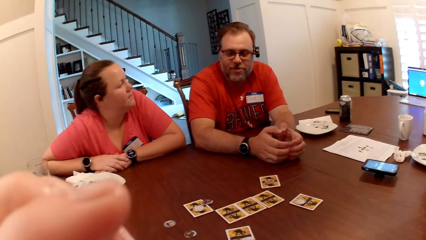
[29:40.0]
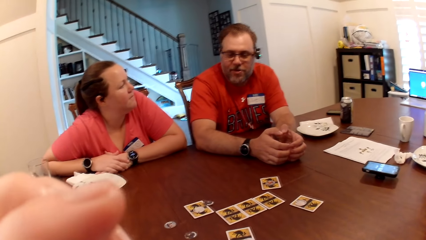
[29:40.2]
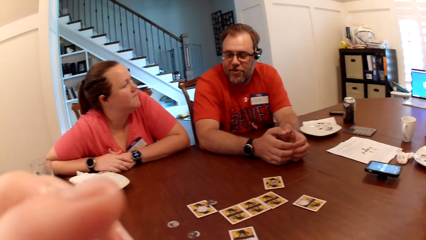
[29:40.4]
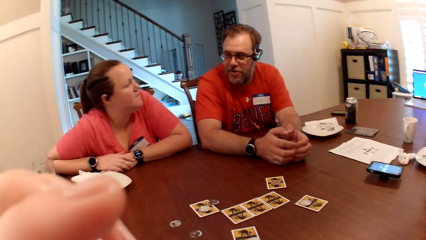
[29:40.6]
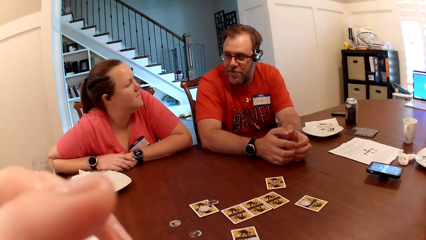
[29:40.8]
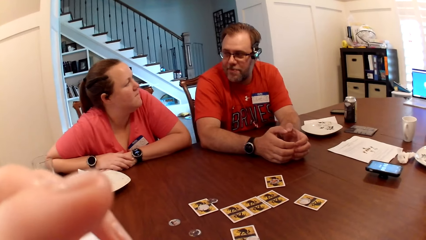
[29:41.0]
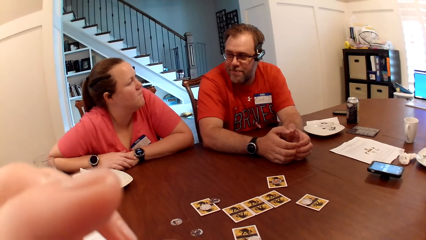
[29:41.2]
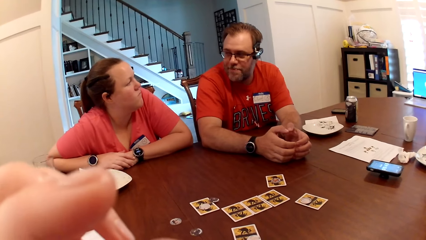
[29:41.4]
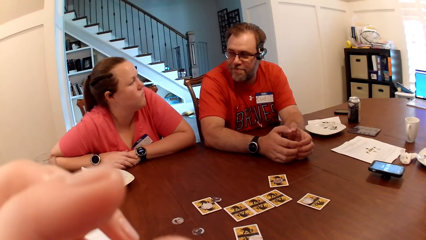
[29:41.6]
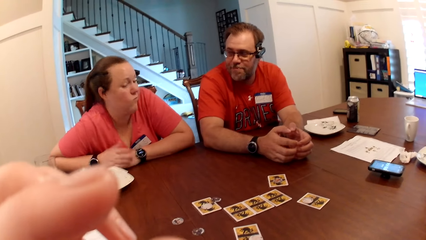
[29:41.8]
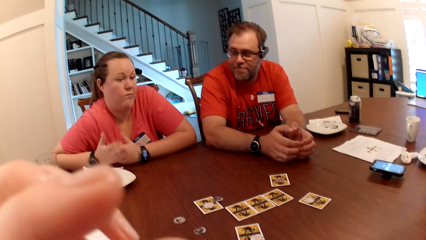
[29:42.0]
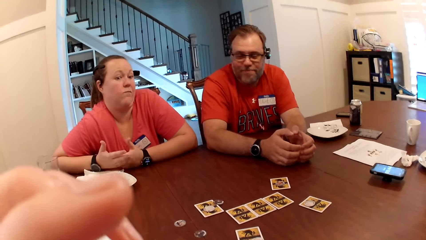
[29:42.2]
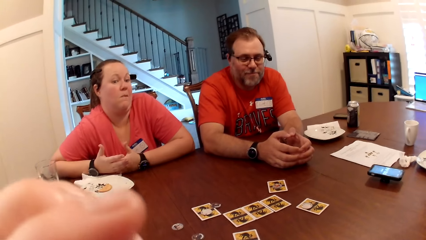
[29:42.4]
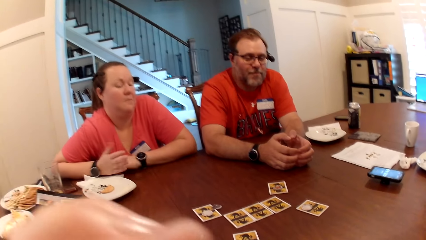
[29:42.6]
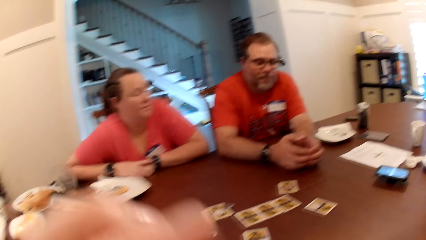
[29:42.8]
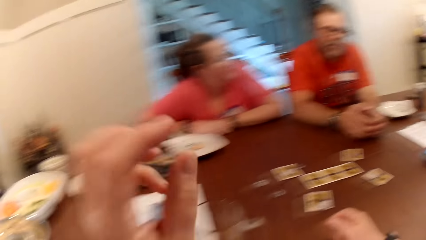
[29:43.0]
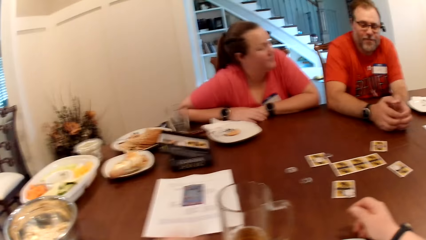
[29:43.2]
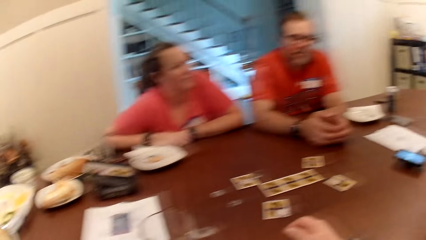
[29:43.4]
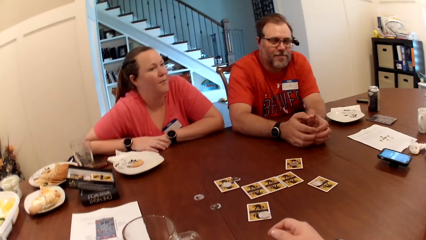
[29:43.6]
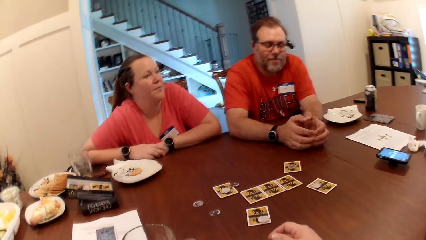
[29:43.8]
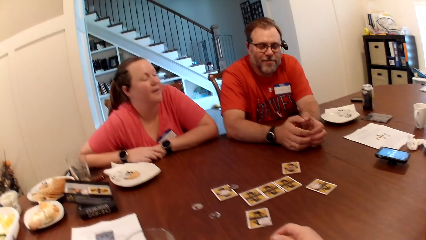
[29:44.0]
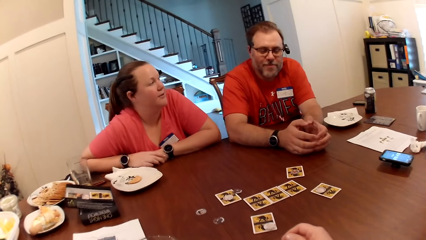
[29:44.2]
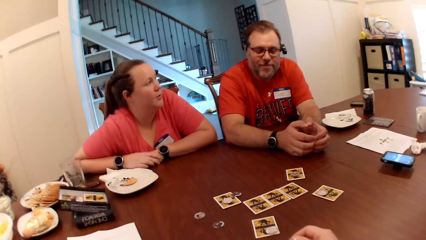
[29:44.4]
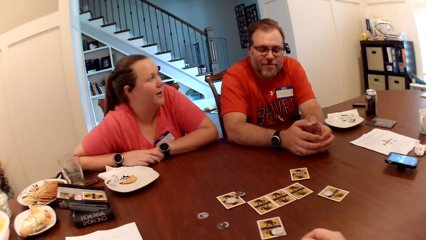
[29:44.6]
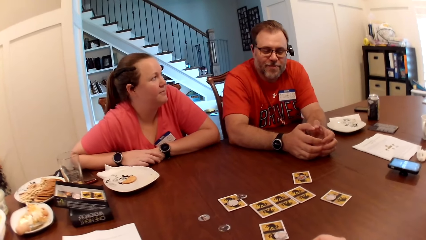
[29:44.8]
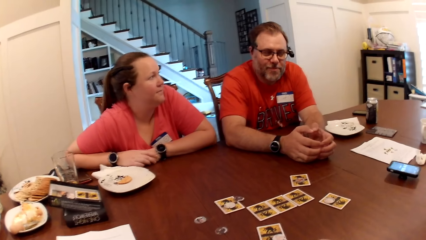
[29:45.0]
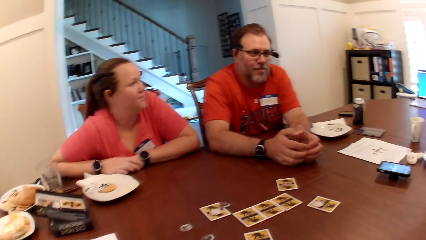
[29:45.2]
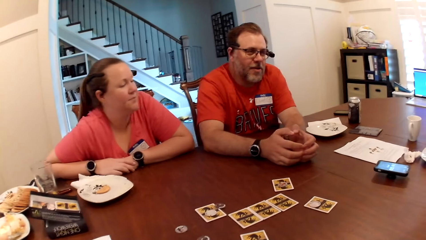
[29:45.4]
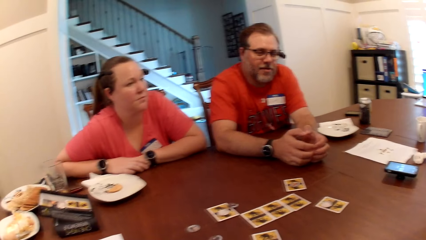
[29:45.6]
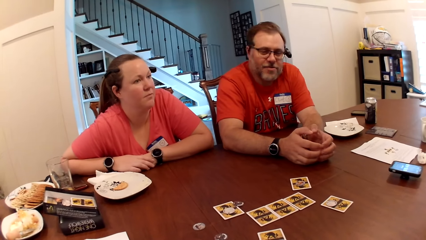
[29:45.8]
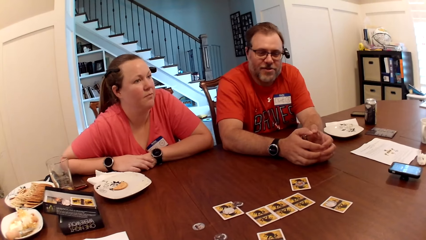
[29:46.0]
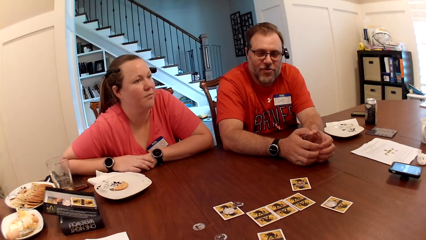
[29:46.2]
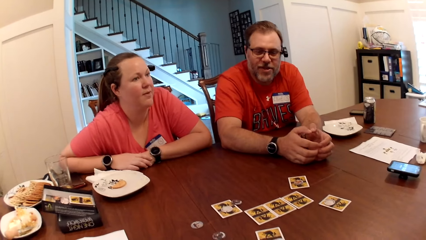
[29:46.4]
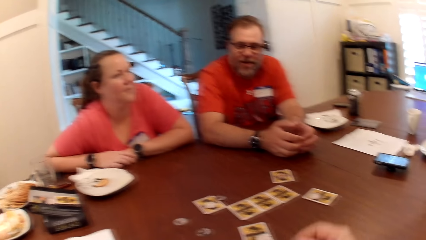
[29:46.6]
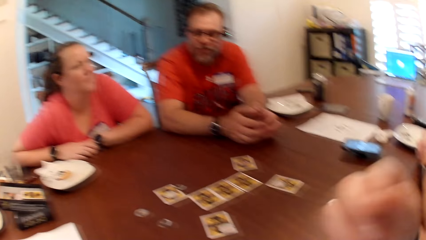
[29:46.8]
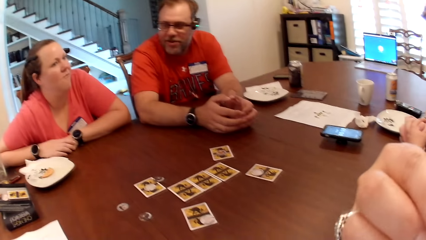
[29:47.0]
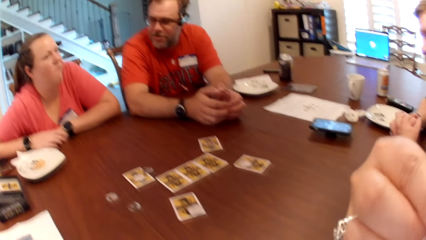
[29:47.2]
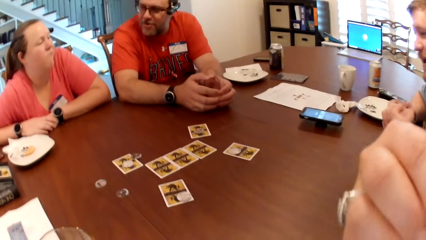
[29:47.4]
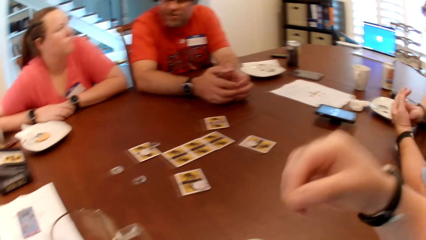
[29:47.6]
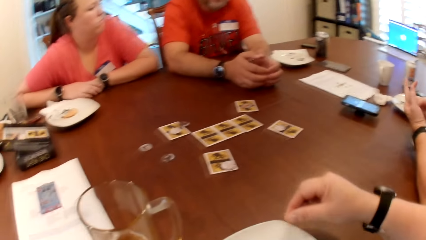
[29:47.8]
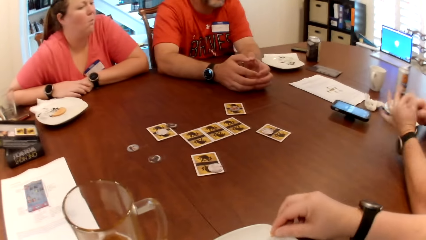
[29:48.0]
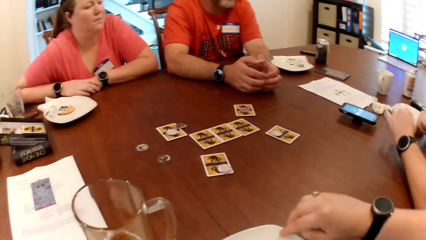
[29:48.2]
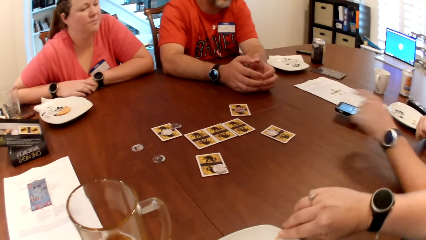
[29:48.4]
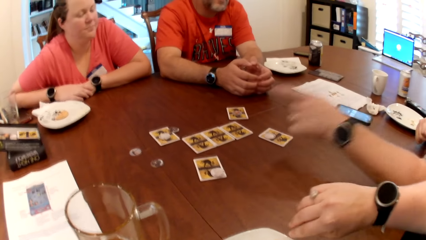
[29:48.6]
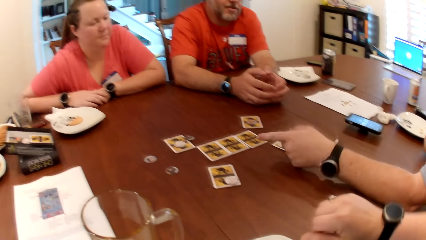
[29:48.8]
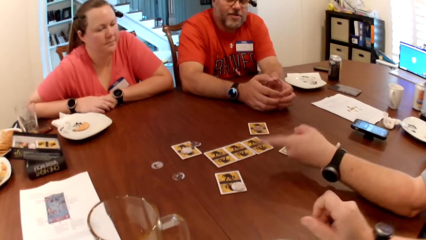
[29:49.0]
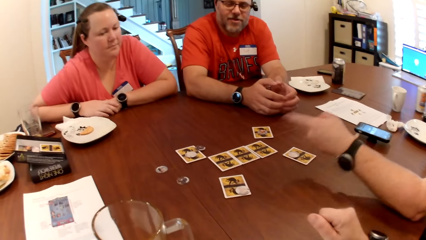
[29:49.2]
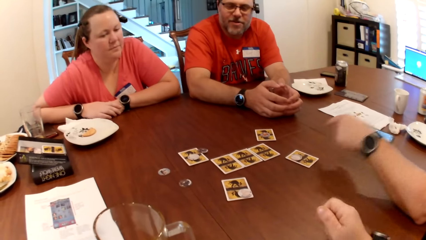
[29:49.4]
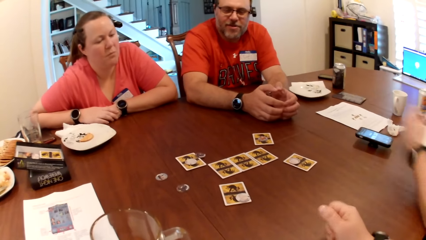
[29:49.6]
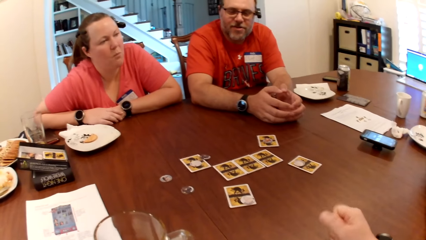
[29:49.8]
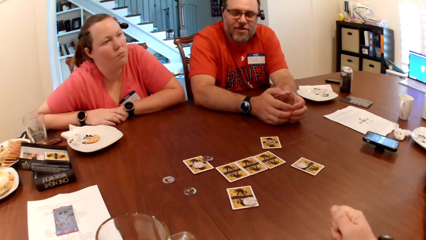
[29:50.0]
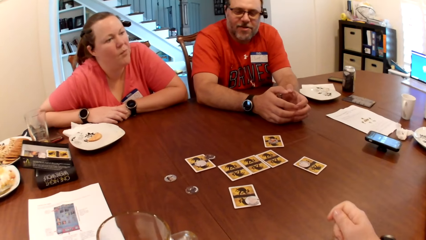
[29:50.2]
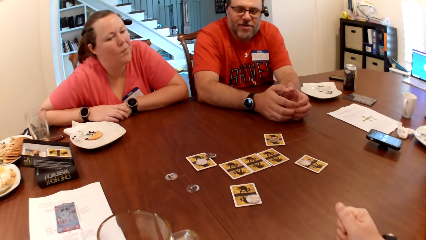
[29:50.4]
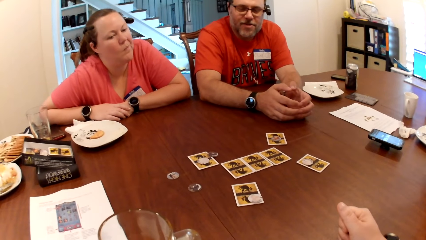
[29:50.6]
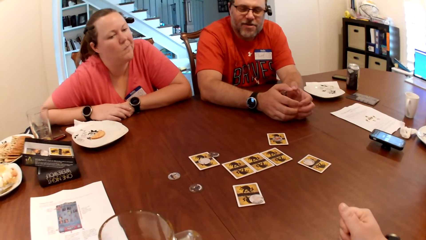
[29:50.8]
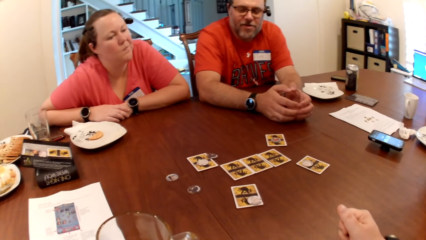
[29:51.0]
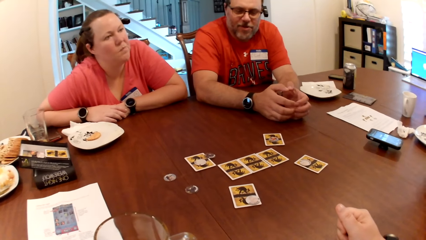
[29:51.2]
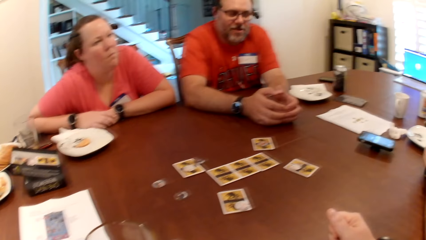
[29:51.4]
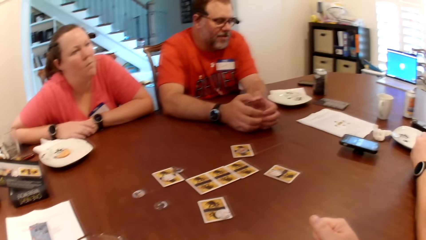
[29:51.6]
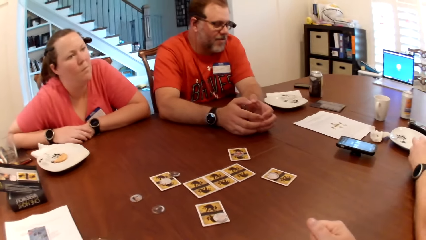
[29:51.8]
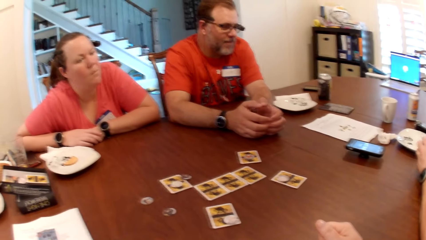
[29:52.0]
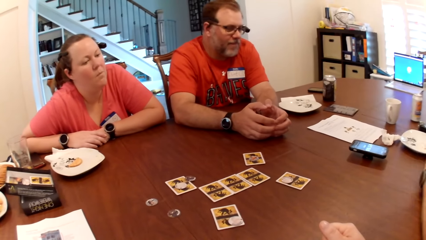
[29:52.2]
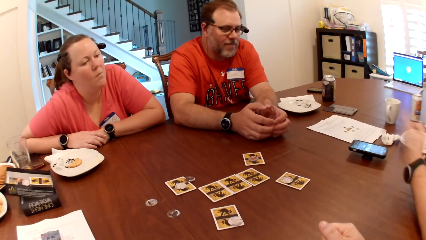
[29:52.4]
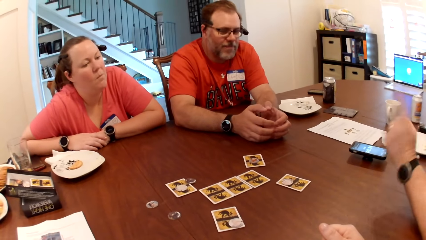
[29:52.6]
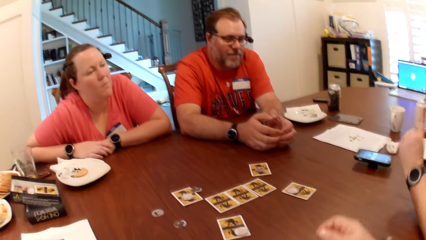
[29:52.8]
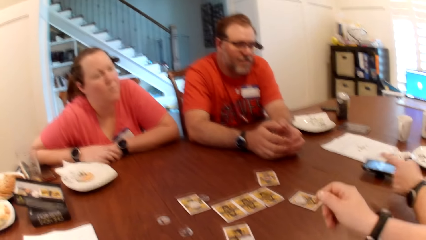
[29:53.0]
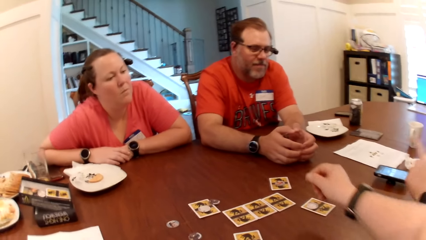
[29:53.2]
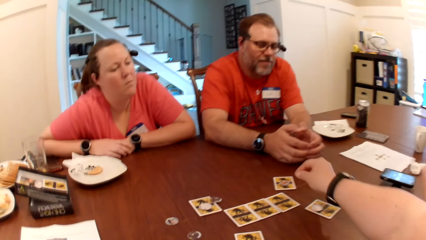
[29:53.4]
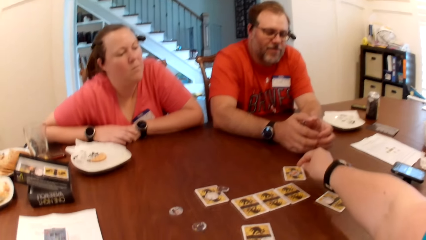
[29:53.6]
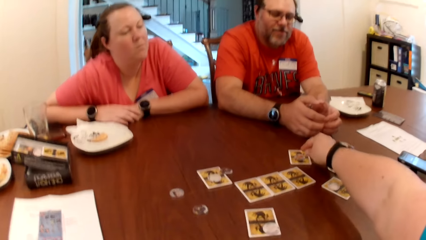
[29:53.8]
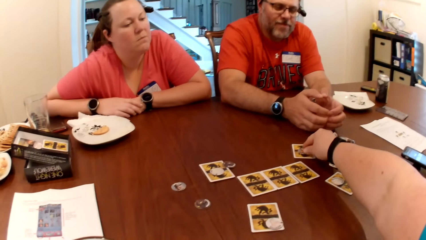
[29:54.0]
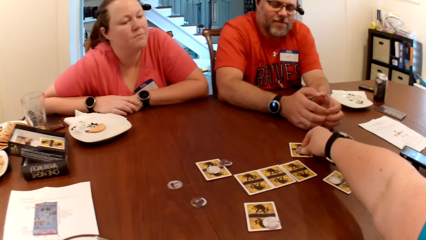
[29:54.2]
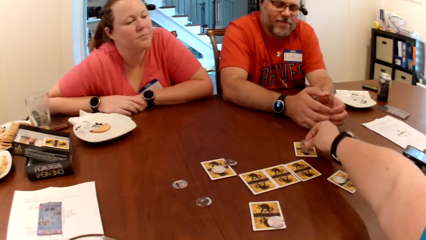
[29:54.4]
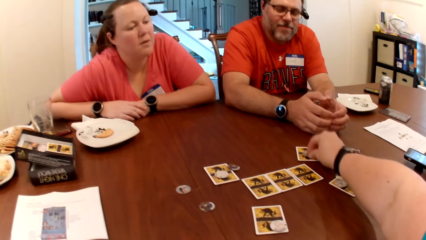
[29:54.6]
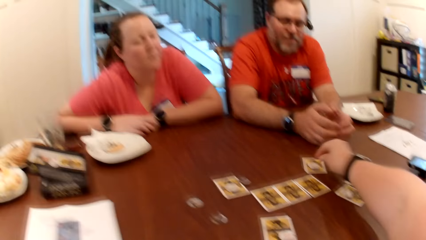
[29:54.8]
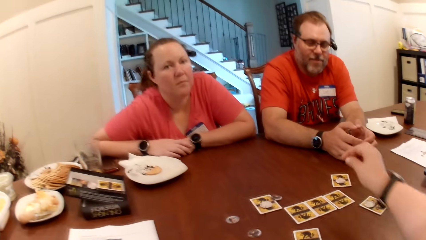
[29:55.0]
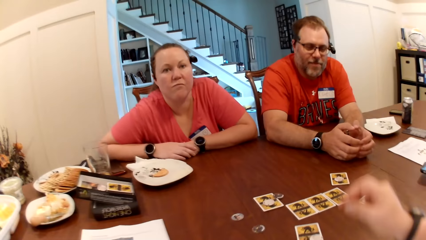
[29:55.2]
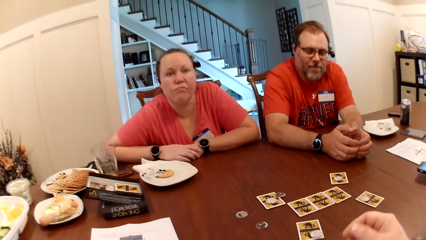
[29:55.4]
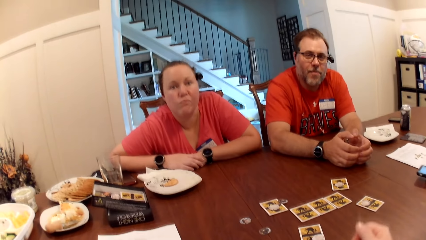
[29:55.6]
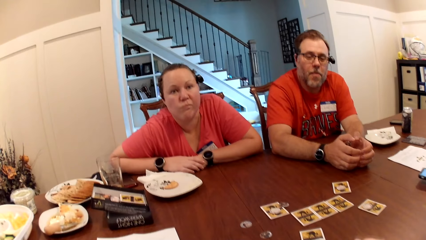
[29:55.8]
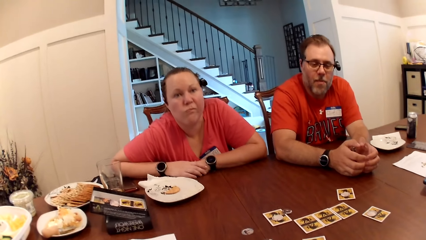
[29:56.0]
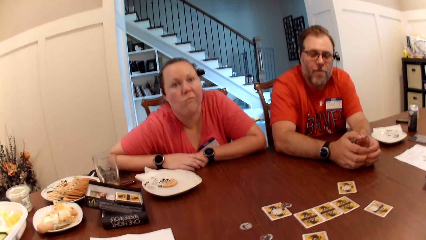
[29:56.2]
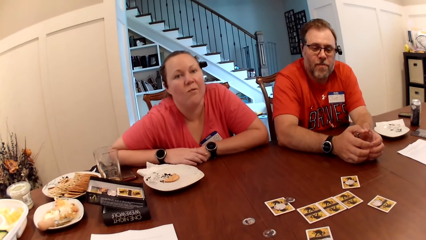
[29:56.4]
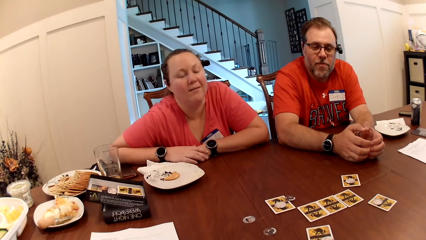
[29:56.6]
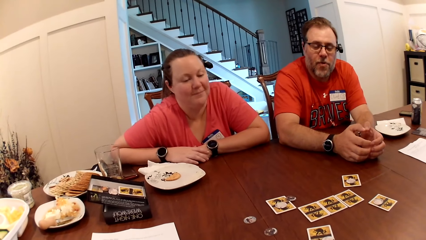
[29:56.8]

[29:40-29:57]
A man interacts with a person. The camera wearer eats popcorn. The man interacts with another person. The camera wearer picks the playing chip. She flips the coin on the card with her right hand.
